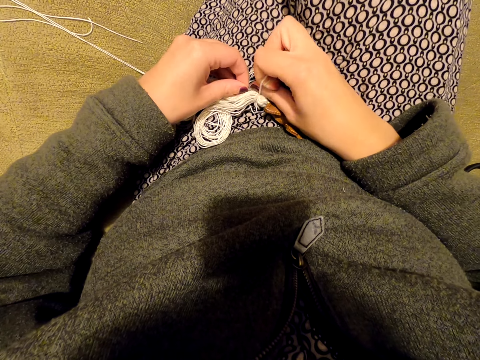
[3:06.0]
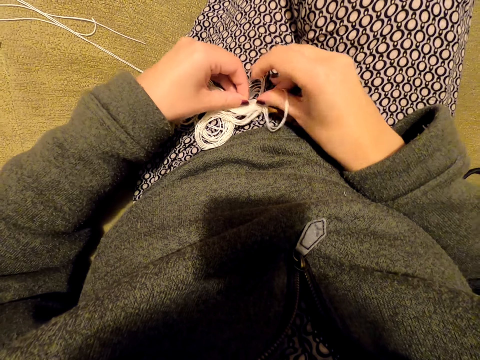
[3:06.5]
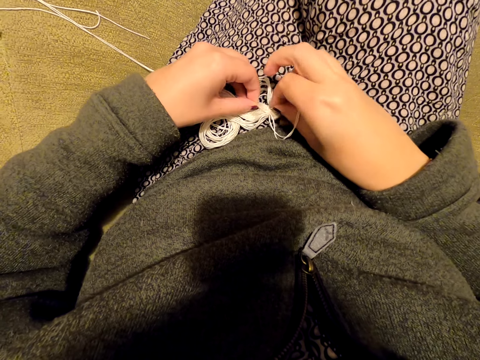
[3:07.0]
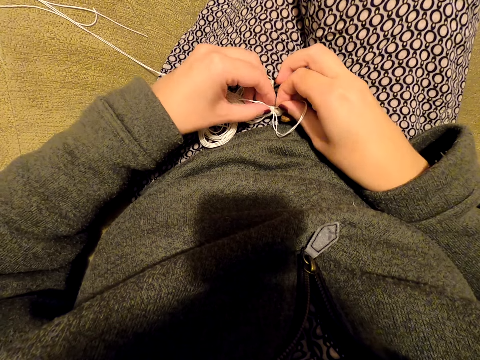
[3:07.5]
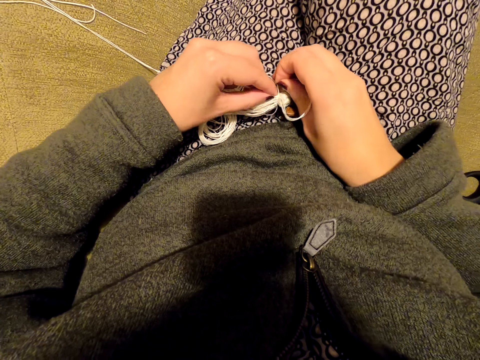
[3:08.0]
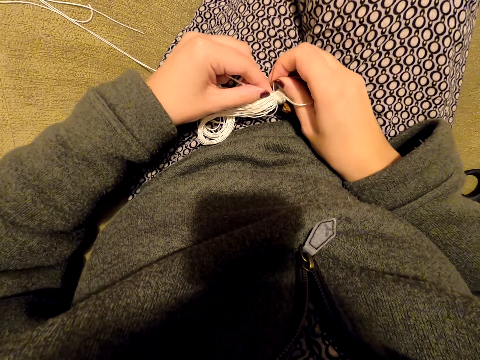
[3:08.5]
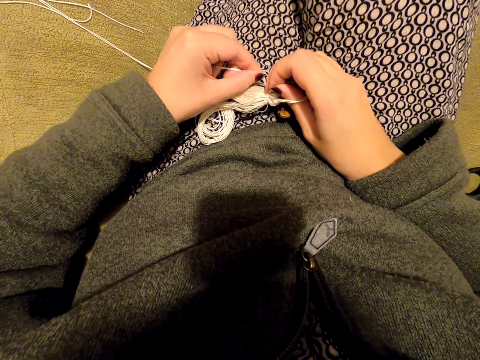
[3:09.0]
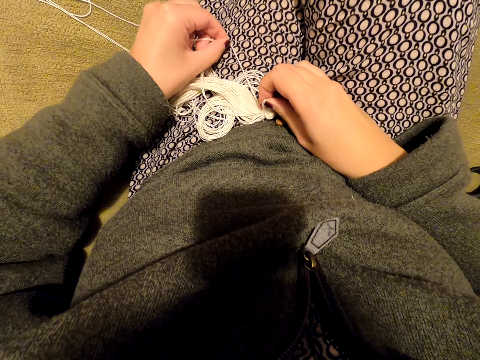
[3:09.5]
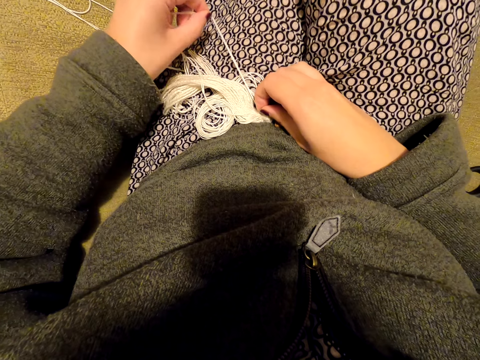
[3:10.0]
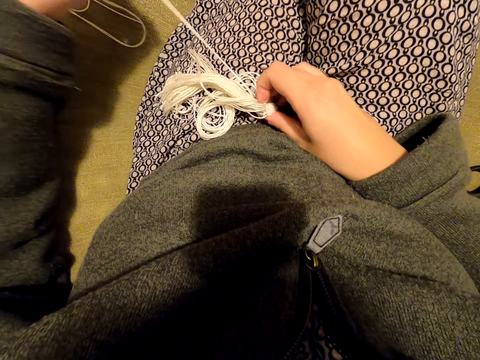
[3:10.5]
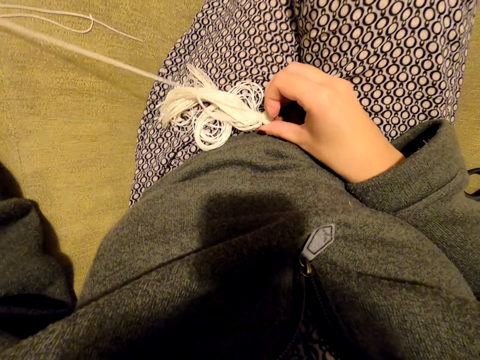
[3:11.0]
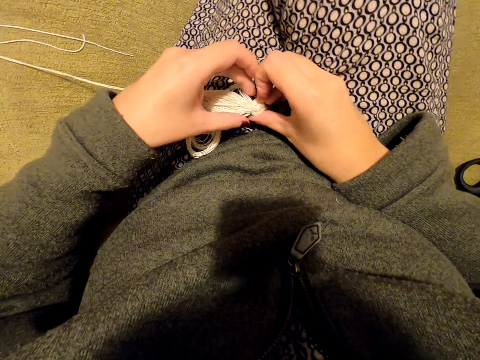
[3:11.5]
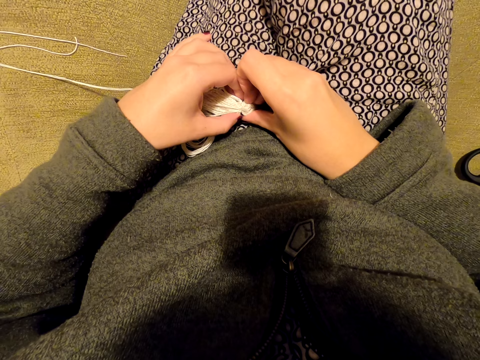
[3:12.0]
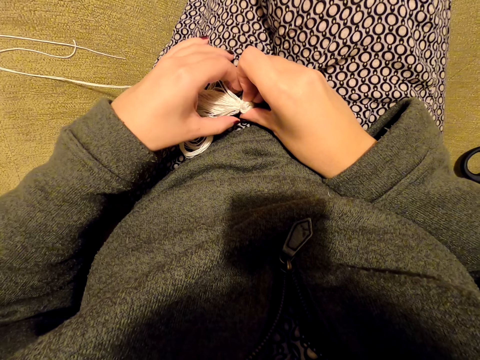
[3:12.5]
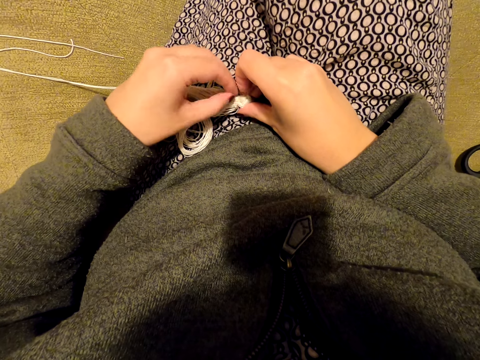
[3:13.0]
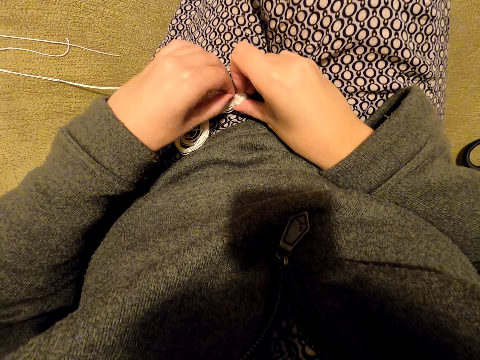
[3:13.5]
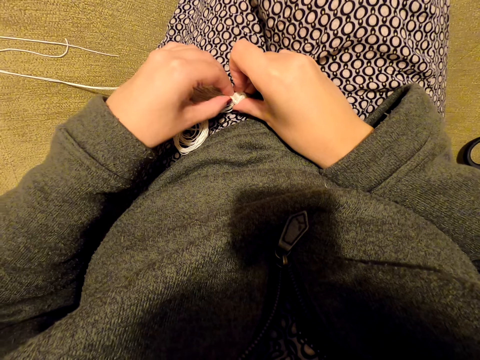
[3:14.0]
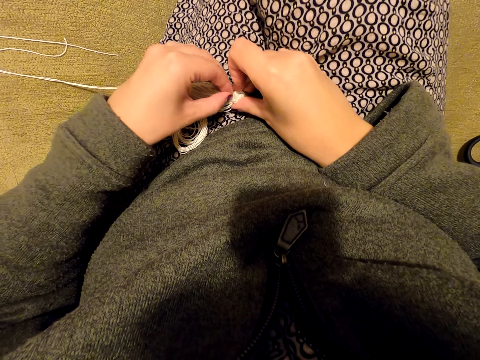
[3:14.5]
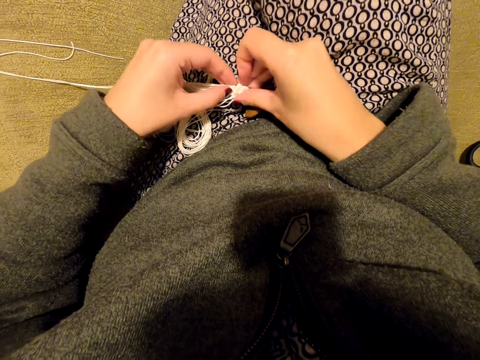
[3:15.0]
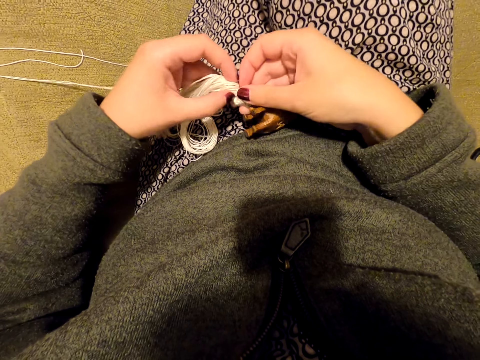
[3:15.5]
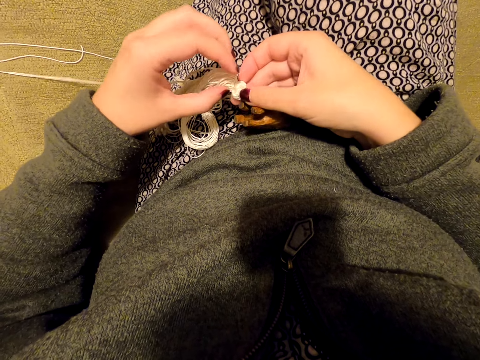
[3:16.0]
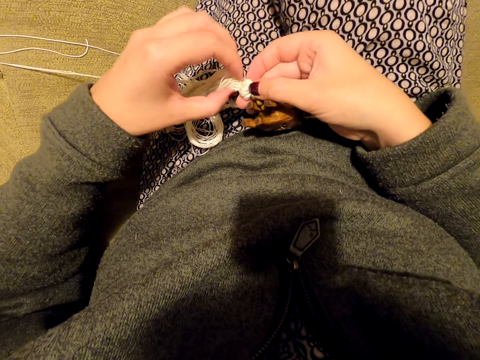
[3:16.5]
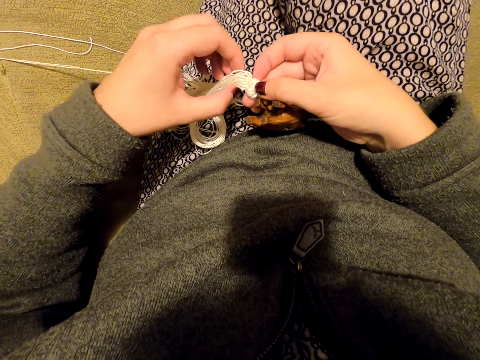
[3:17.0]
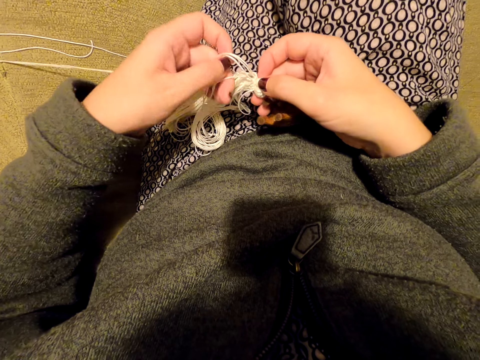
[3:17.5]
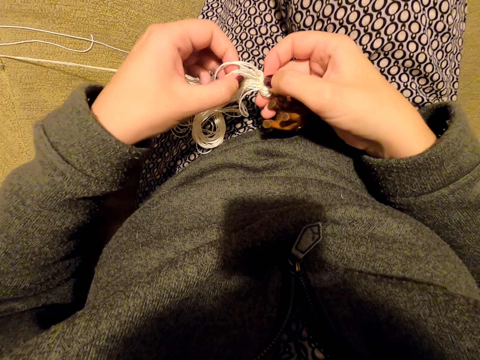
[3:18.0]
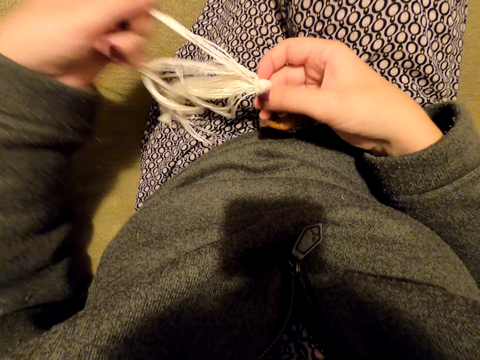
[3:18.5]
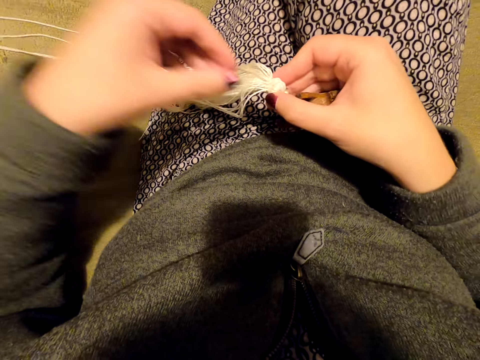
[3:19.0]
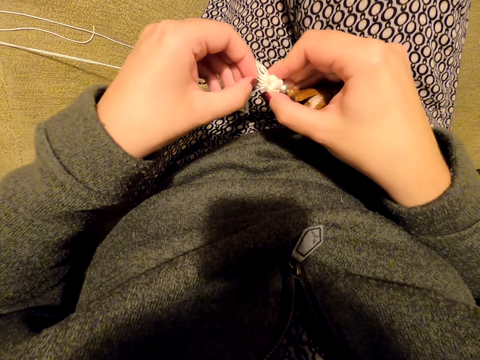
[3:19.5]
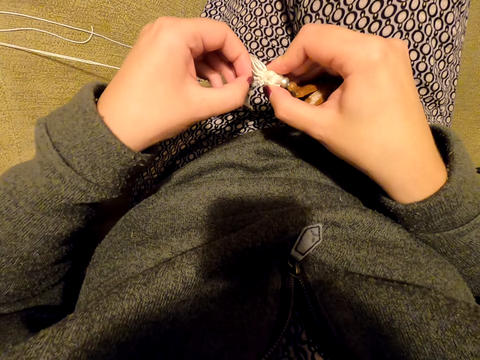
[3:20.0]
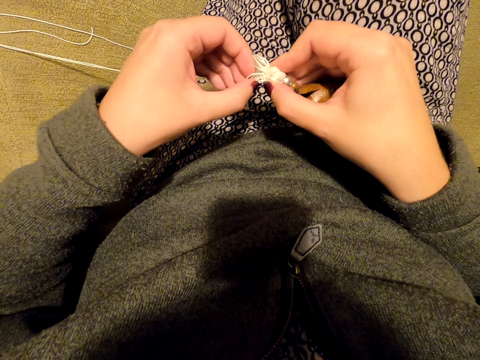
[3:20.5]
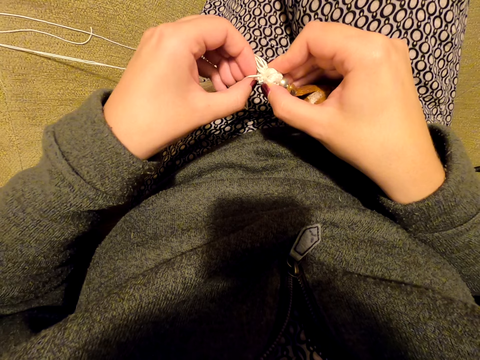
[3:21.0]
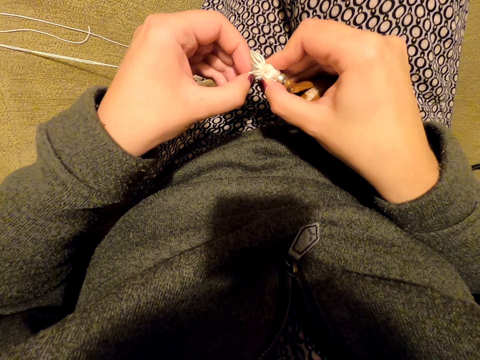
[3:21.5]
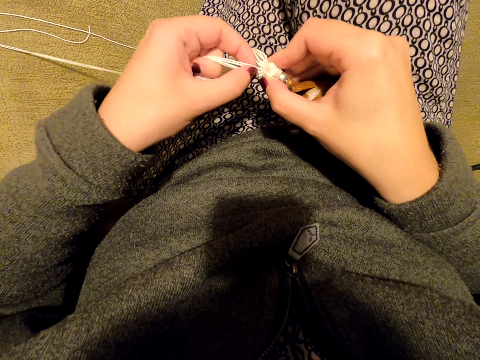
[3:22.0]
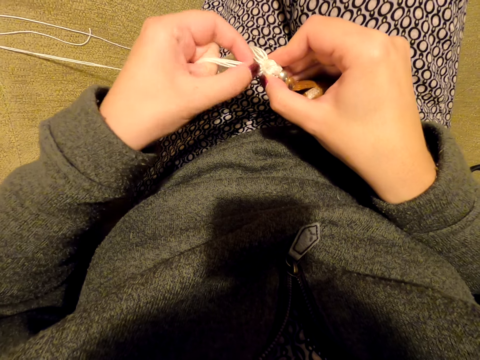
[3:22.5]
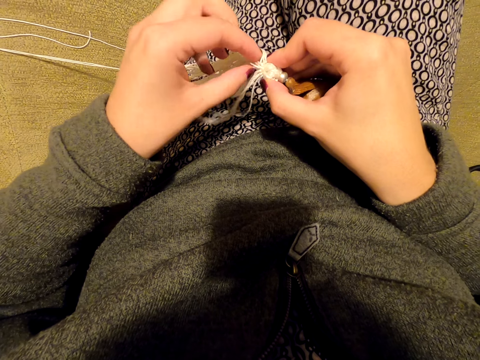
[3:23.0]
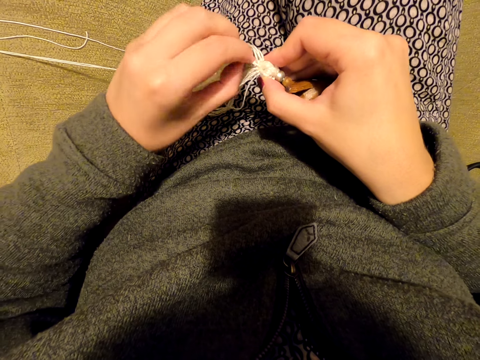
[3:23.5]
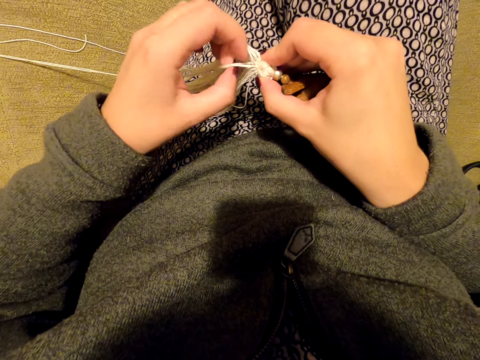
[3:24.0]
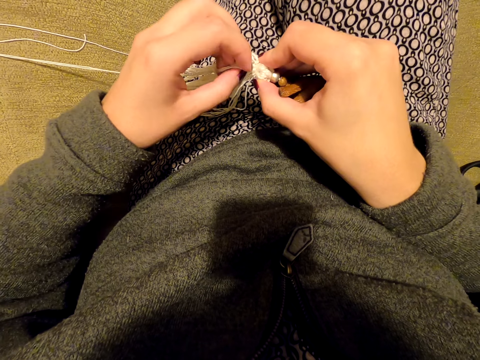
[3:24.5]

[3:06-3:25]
The camera wearer pulls the threads. They hold the tassel decoration with both hands. They pick threads. They stare at something. They pull the threads. They pick the threads. They adjust something. They pull the threads.

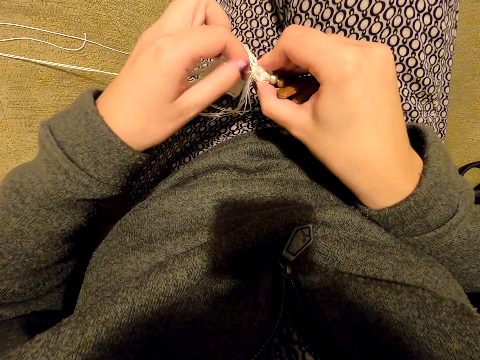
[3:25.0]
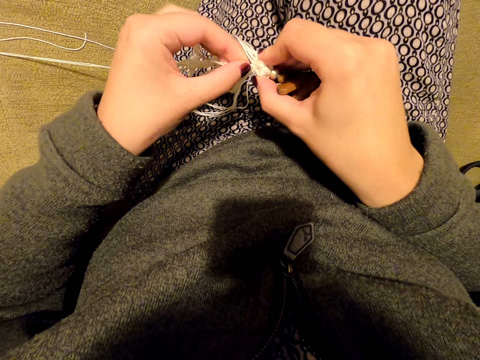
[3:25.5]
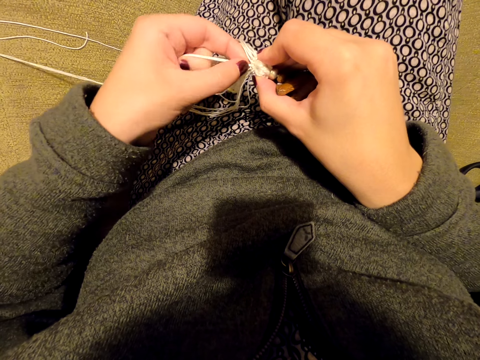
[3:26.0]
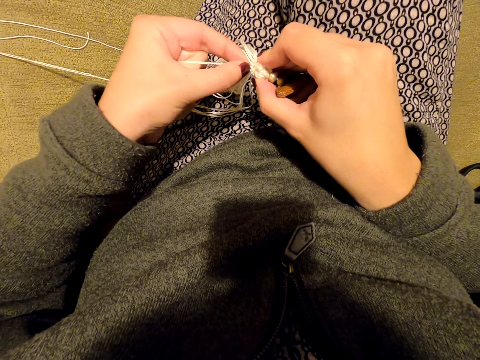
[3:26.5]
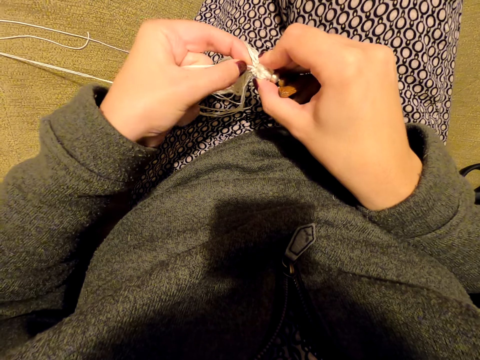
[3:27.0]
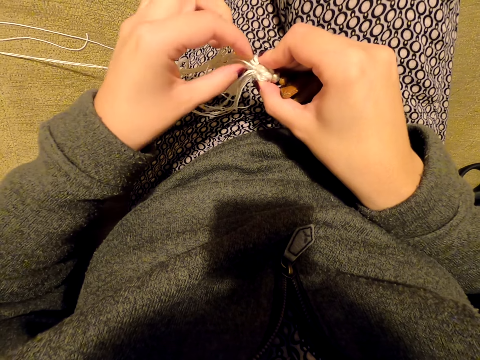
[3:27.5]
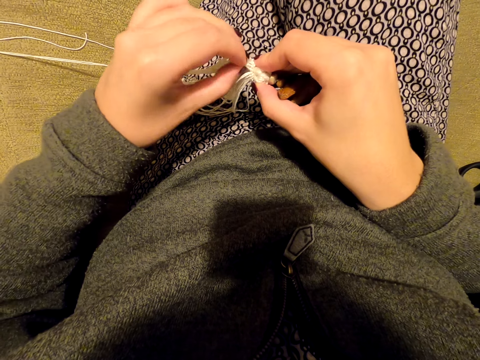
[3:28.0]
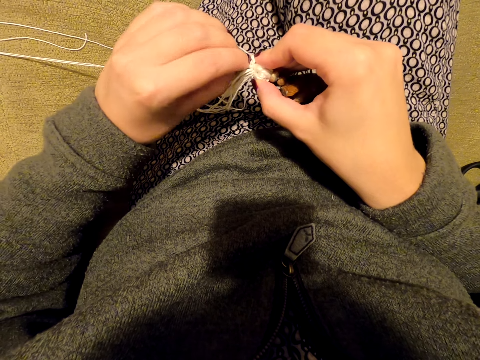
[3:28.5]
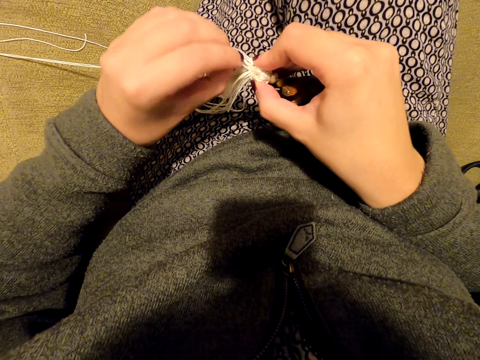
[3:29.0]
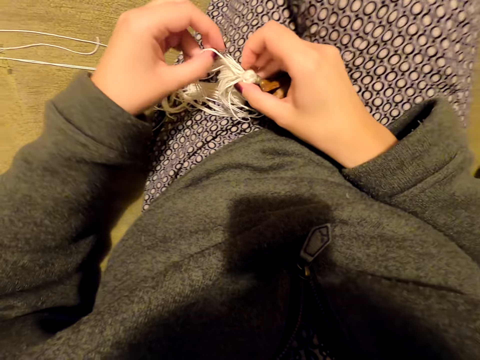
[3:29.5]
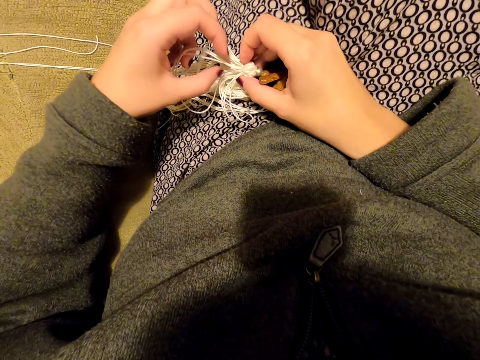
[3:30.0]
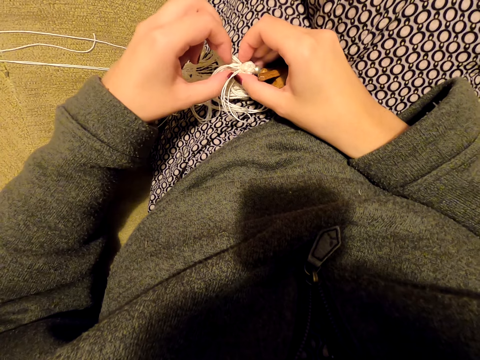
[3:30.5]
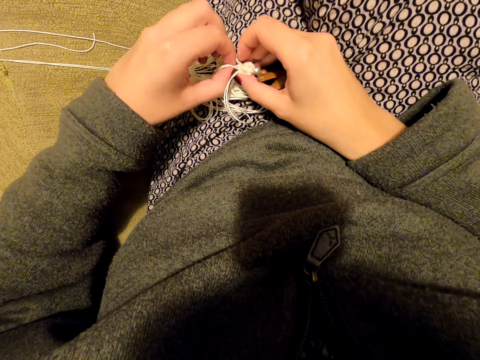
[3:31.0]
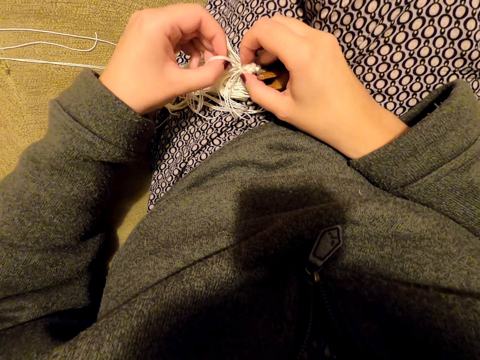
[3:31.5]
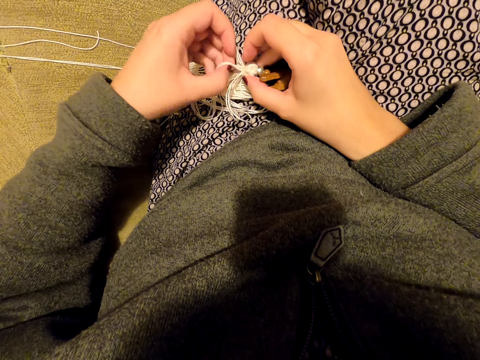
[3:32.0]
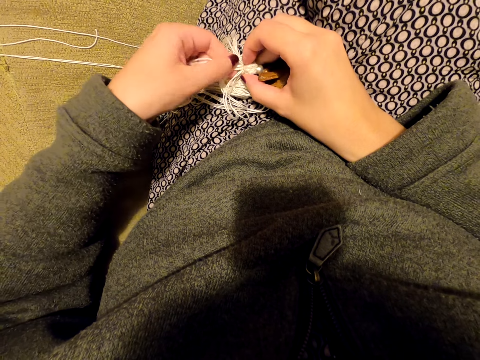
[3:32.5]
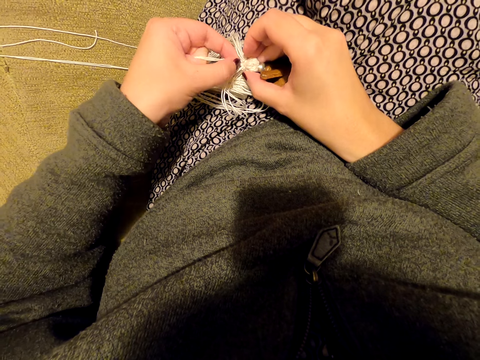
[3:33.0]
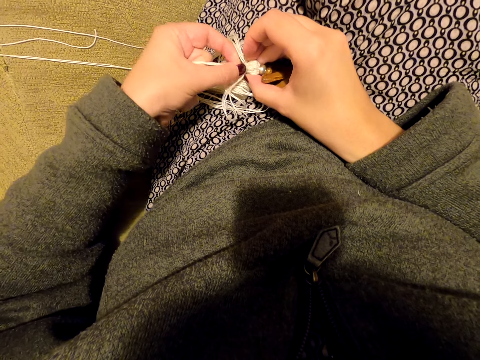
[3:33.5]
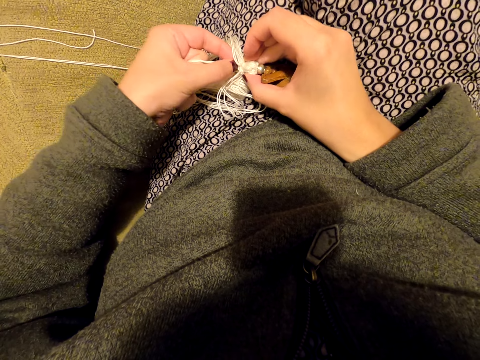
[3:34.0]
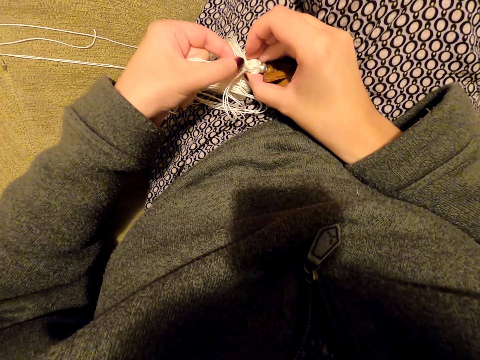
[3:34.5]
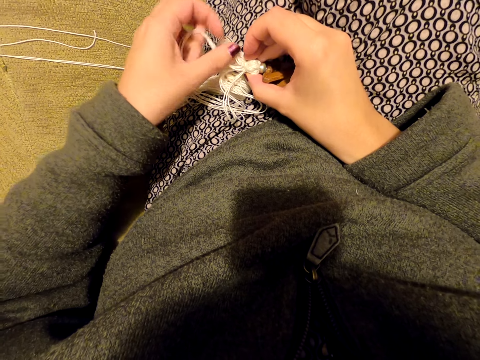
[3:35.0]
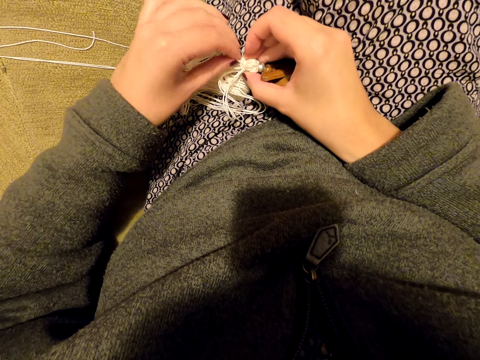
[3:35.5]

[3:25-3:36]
The camera wearer tightens the knots. She puts the tassel decoration on her leg. She tightens the knots.
